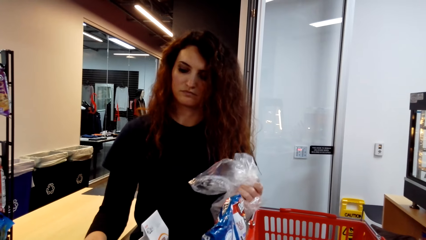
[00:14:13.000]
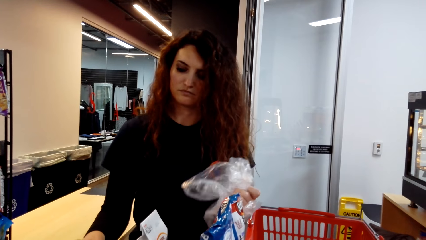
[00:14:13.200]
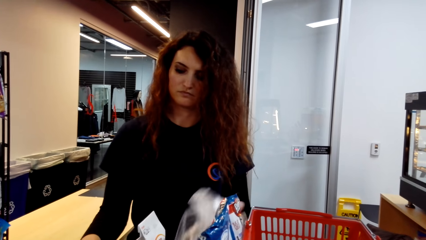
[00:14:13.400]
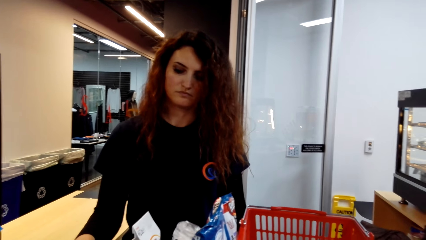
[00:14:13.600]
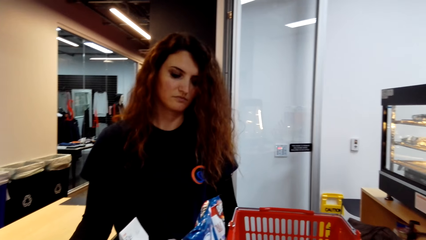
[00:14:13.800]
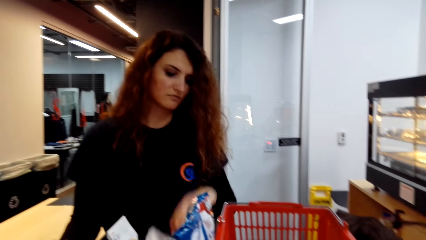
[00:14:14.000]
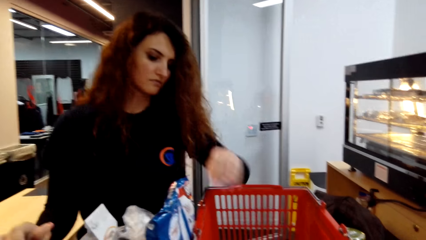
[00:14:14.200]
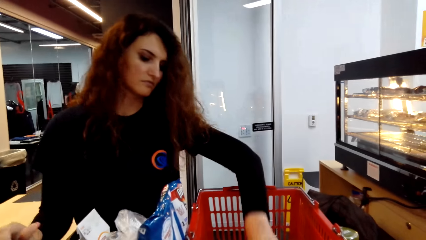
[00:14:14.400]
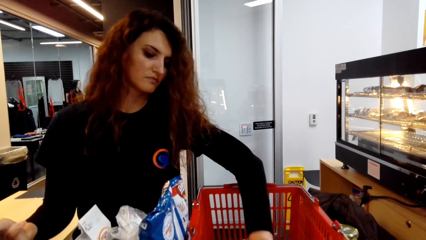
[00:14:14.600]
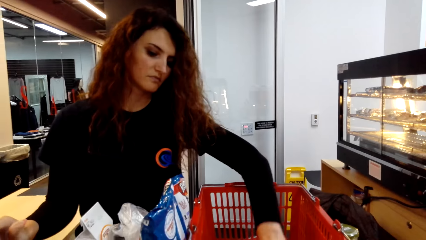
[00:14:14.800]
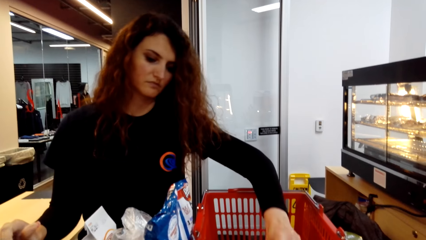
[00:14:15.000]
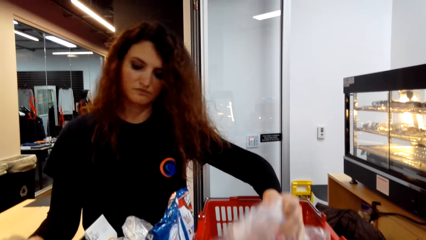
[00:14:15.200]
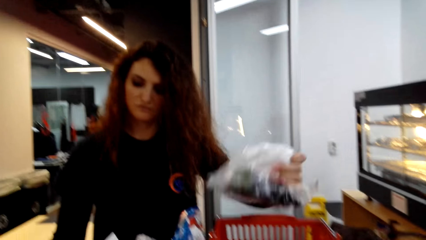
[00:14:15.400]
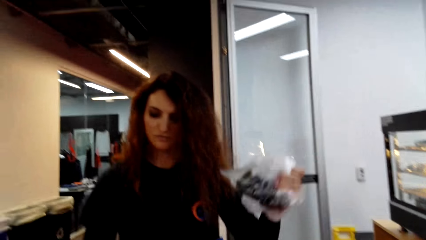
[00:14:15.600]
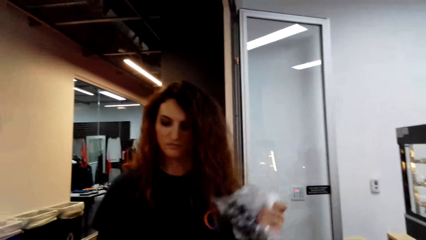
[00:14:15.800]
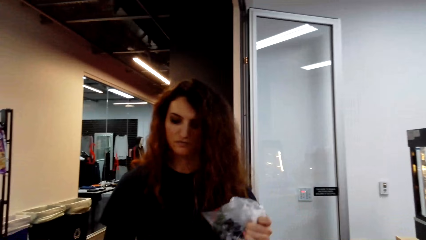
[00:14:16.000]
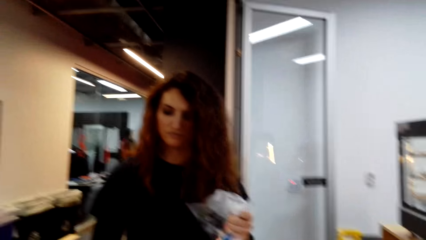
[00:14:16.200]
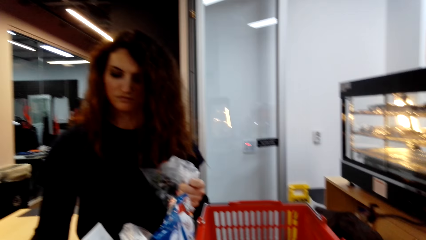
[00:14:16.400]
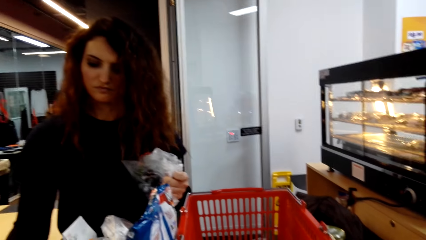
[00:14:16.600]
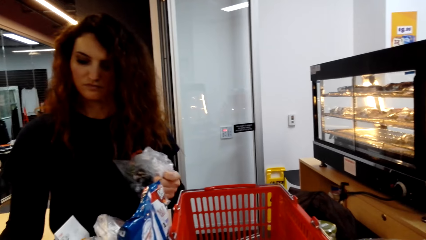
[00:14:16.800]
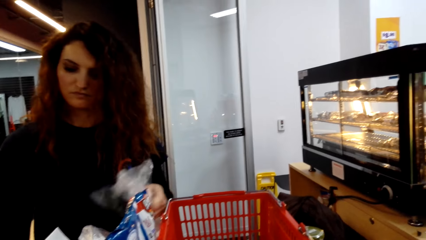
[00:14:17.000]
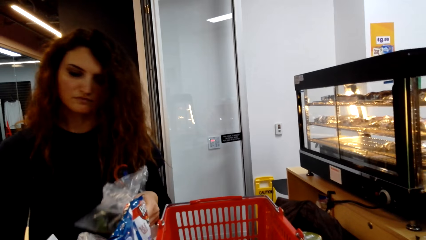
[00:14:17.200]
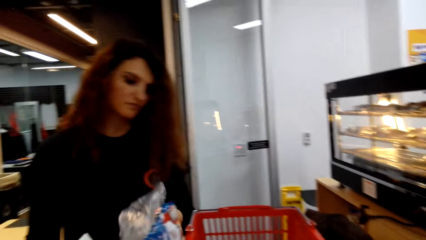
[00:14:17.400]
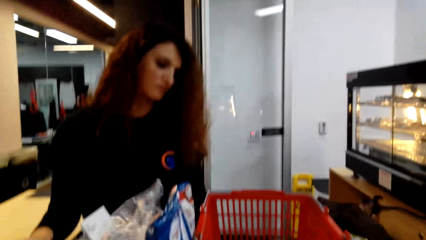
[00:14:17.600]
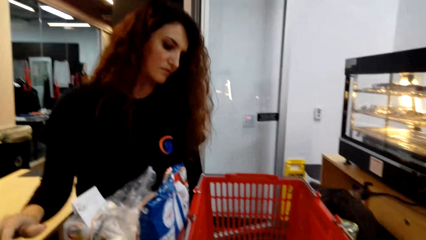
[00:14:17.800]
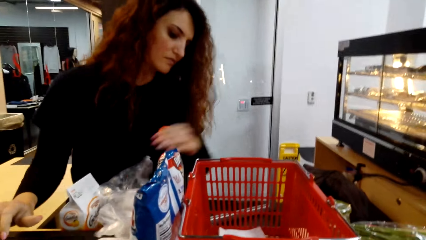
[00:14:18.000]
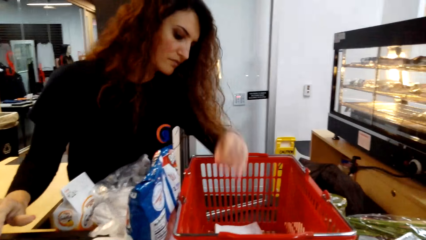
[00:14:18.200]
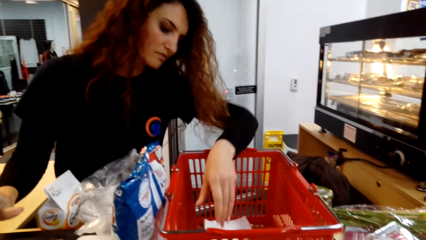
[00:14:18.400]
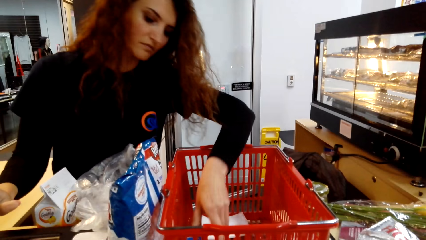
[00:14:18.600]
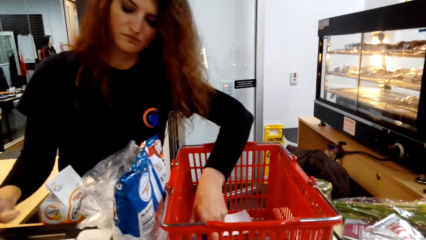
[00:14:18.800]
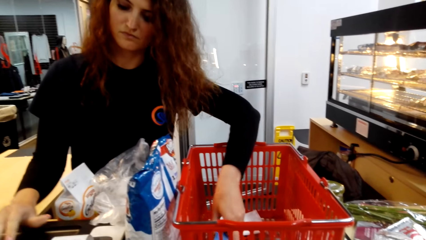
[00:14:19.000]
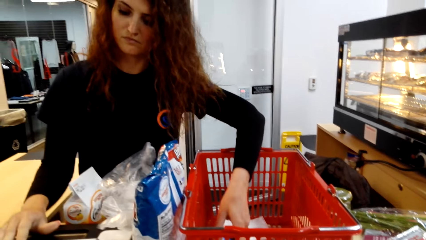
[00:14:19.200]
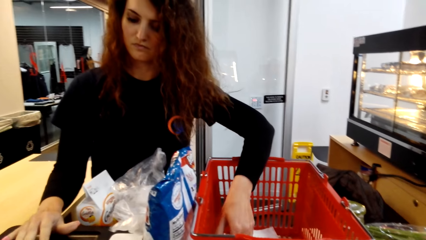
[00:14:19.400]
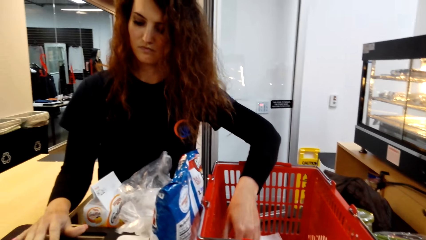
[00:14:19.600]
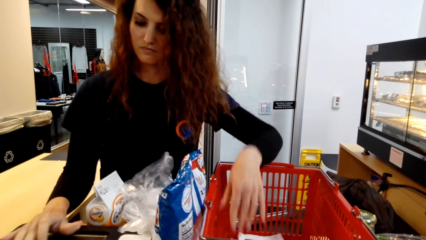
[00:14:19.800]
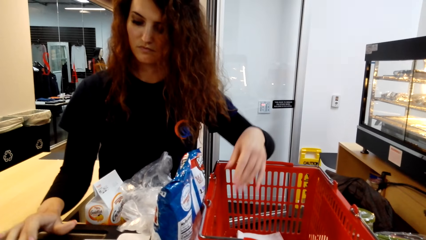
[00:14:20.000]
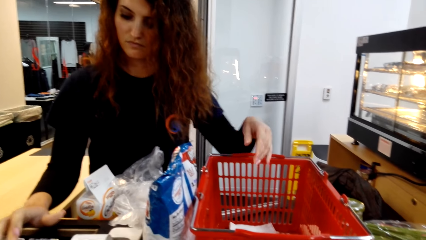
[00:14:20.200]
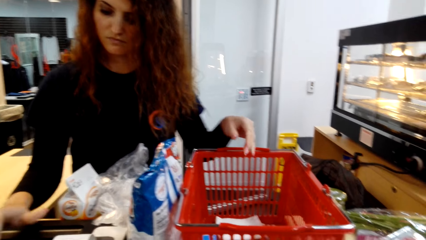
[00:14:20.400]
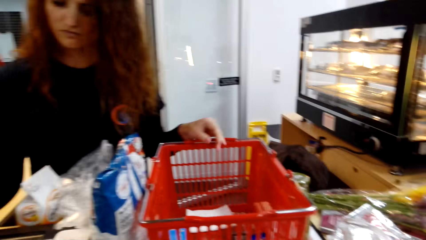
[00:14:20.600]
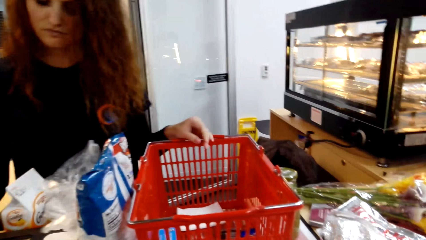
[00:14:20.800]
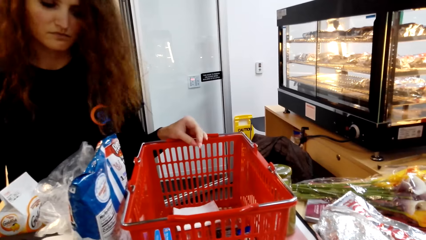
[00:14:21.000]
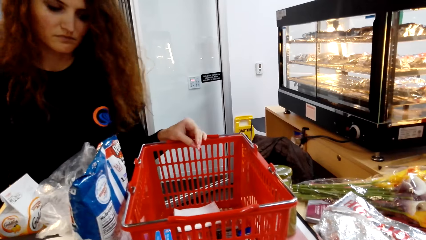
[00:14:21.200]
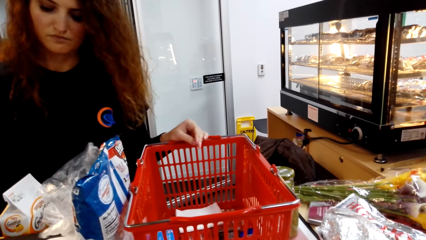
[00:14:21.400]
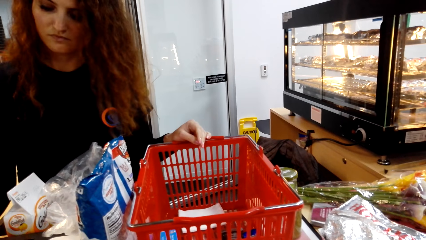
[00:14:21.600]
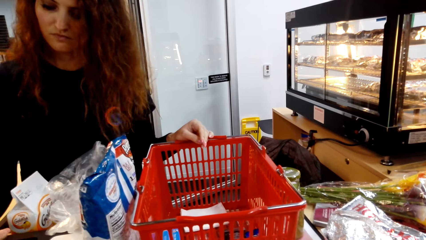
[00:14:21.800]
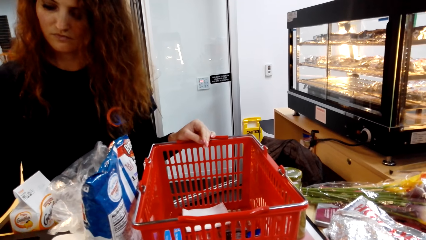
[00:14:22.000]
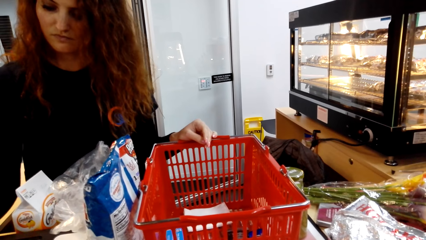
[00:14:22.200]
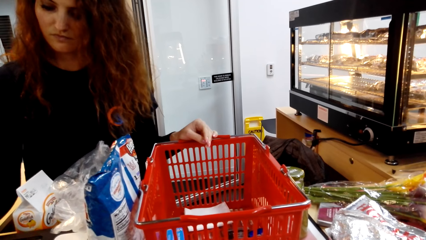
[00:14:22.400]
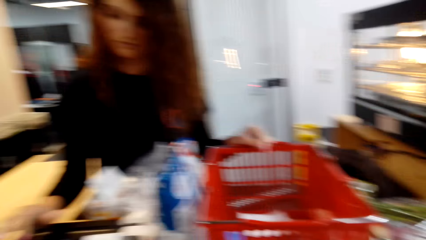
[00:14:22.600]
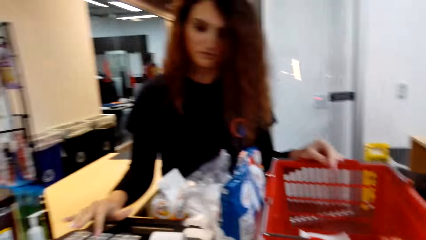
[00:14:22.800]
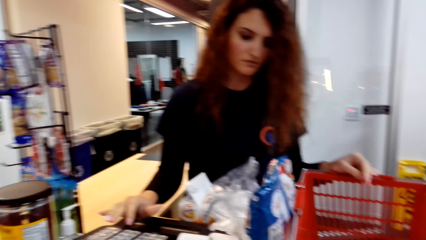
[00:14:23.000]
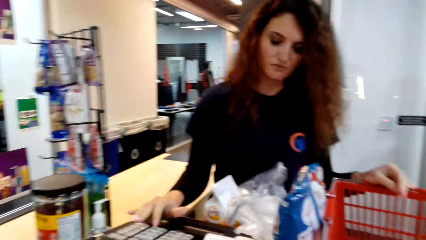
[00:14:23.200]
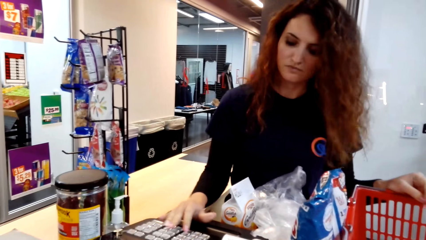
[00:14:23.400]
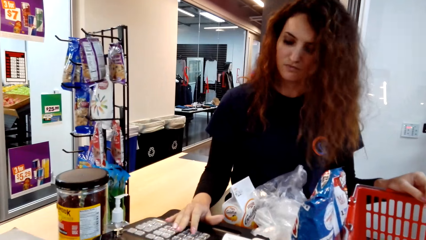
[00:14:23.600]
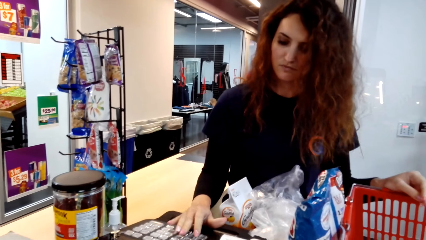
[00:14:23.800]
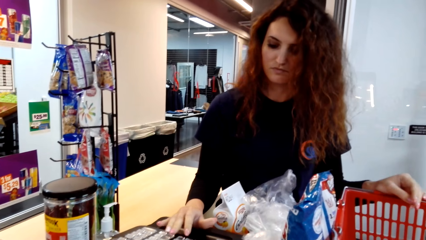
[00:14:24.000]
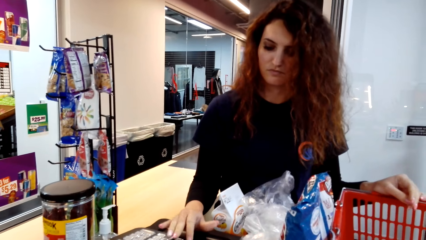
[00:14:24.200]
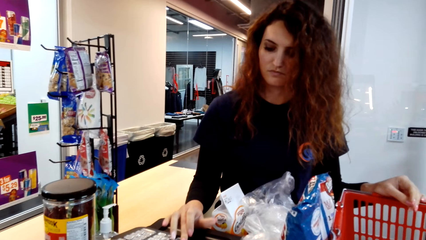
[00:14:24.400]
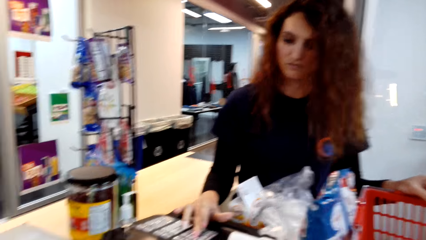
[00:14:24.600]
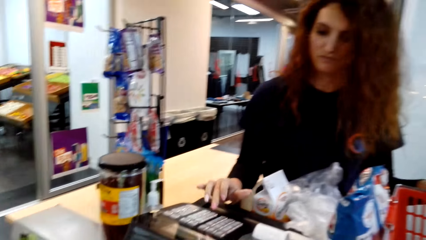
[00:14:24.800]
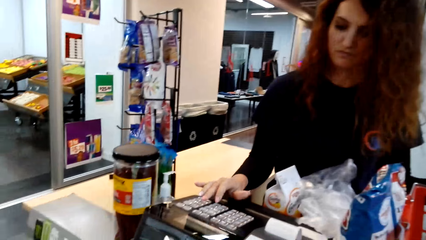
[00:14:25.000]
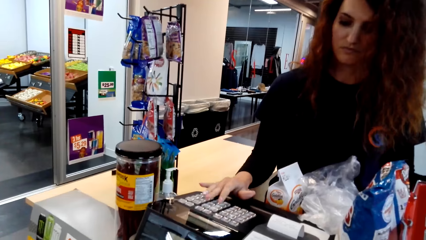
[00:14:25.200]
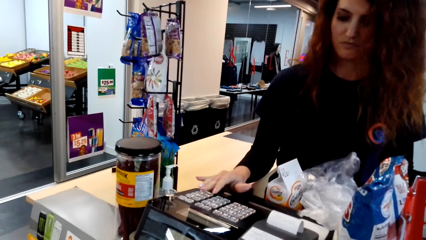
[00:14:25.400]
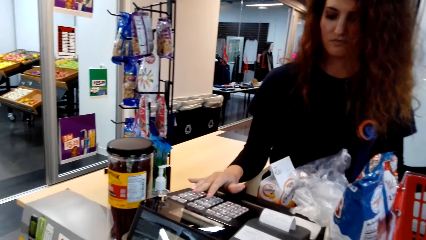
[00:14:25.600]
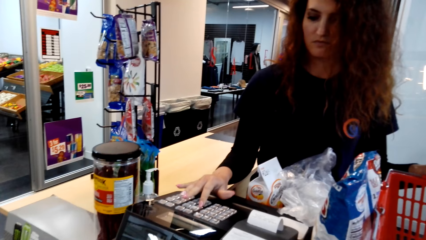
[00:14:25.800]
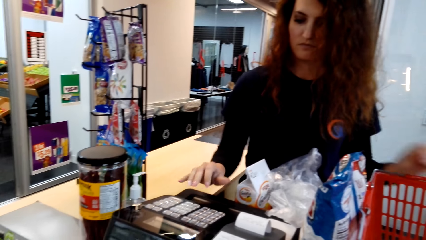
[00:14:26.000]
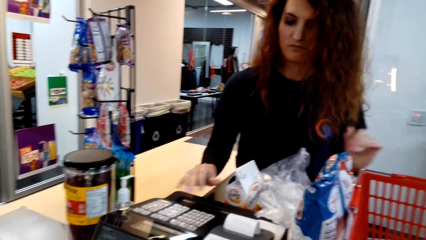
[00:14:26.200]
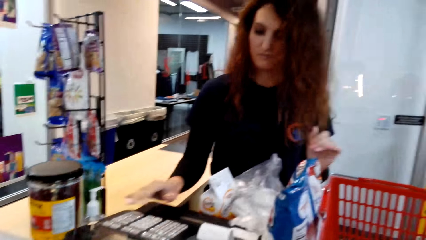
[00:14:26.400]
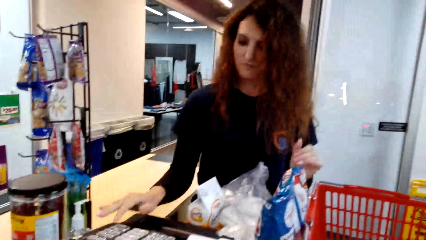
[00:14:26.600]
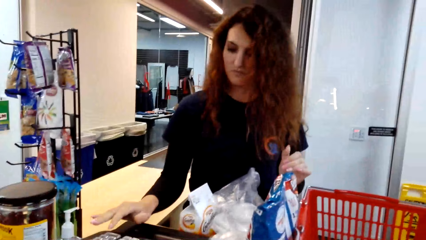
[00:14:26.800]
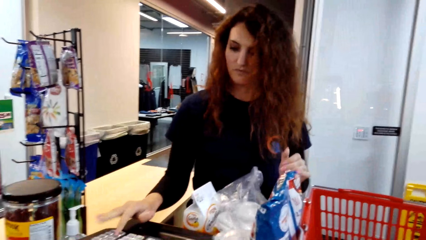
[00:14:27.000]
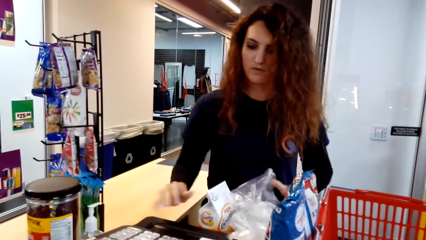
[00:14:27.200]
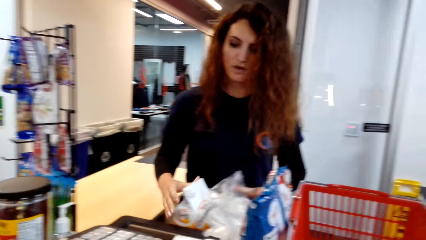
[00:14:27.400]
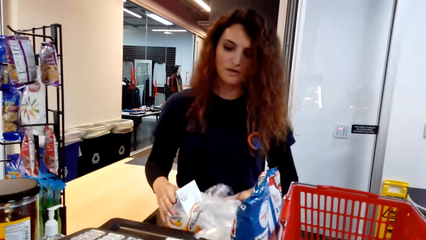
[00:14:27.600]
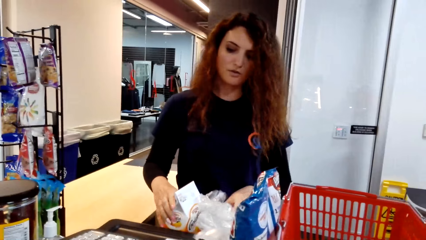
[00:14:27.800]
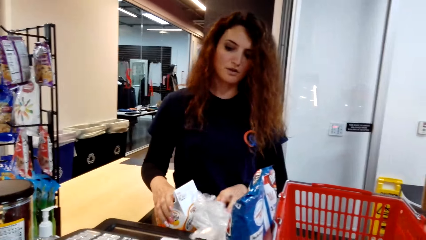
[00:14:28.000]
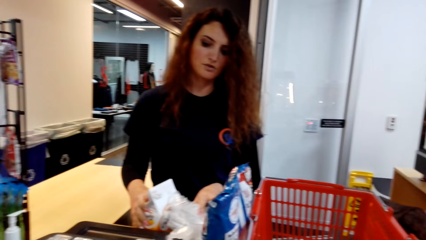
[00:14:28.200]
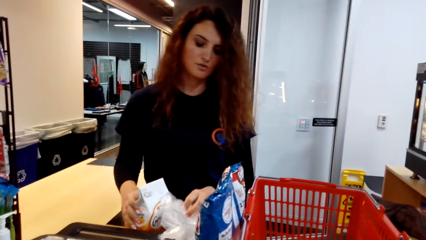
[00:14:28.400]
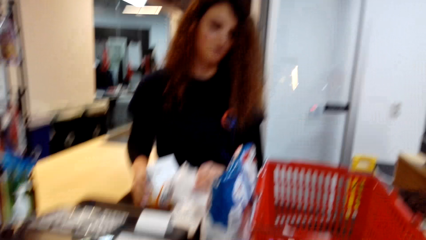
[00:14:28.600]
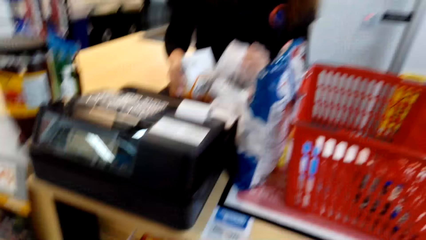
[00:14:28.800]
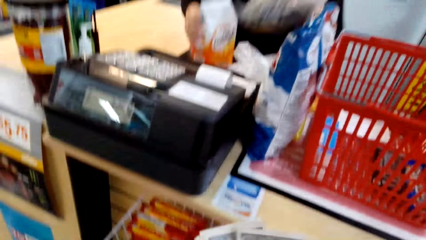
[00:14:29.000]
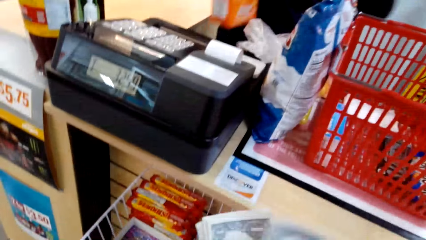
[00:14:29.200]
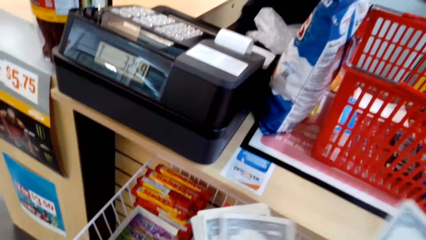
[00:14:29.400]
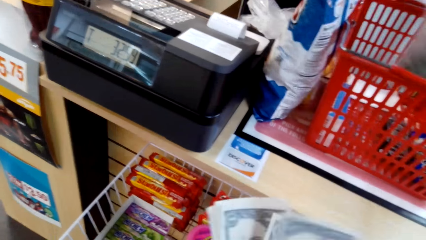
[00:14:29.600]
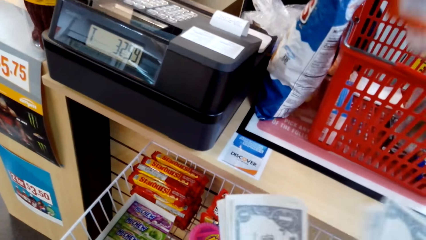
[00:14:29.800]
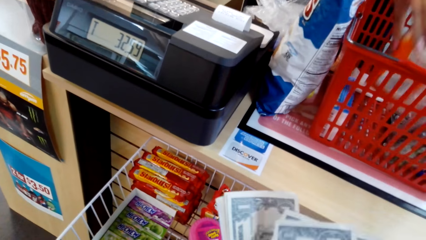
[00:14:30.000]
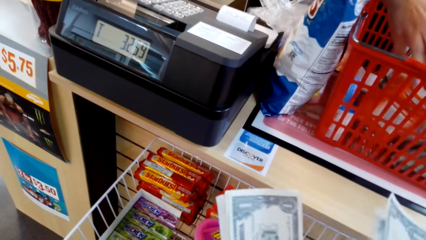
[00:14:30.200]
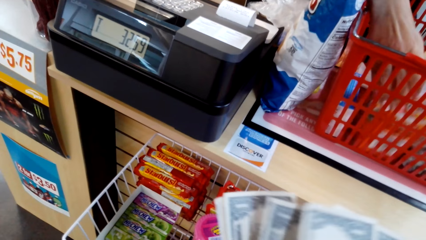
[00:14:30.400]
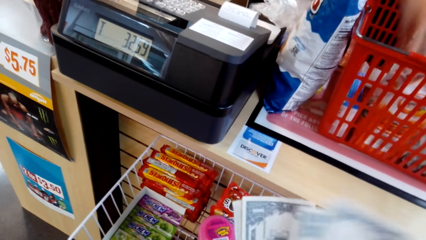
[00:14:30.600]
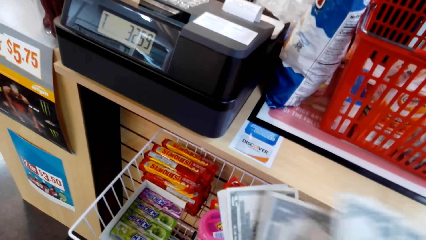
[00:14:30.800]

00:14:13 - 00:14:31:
A woman calculates the item cost on the cash register, puts a mango on the counter, and picks up grapes in a cart. The woman calculates the item cost on the cash register, puts the grapes on the counter, and puts a hand in the cart. The woman calculates the item costs on the cash register, converses with the camera wearer, and puts items in the cart. The camera wearer counts money.
